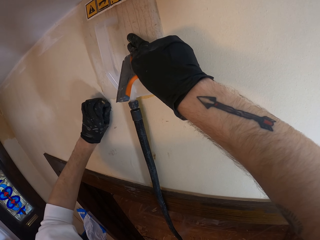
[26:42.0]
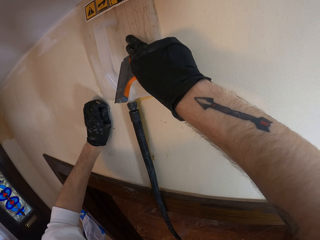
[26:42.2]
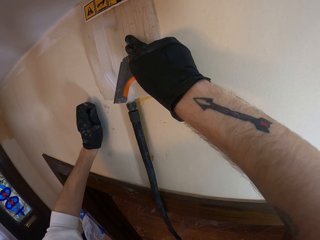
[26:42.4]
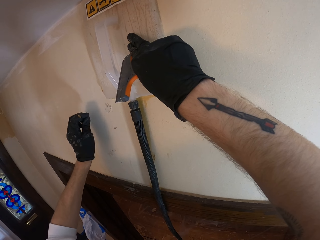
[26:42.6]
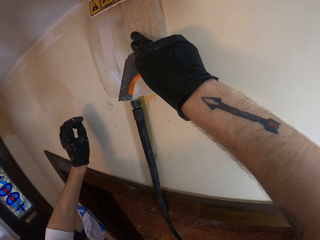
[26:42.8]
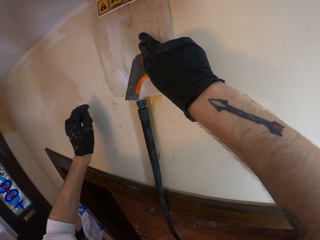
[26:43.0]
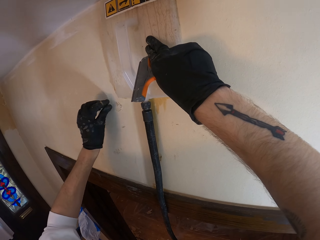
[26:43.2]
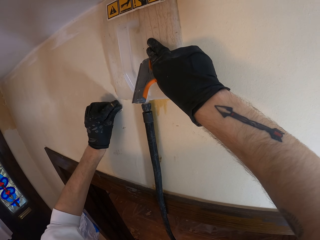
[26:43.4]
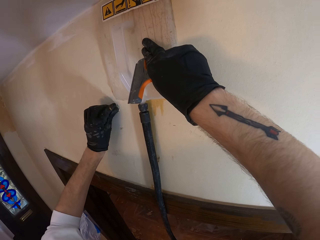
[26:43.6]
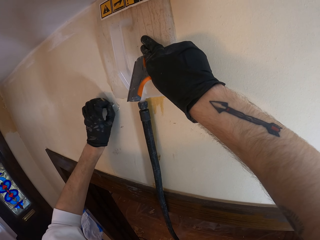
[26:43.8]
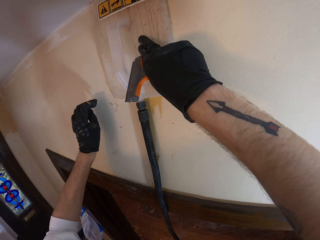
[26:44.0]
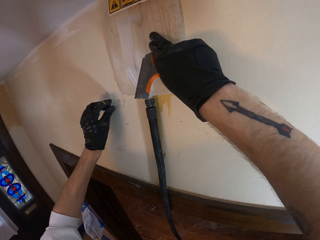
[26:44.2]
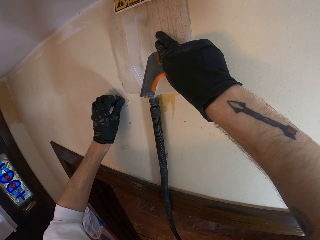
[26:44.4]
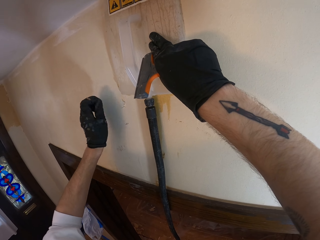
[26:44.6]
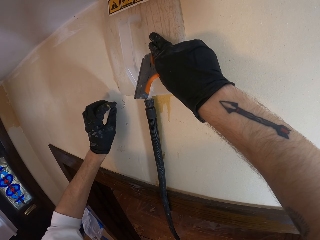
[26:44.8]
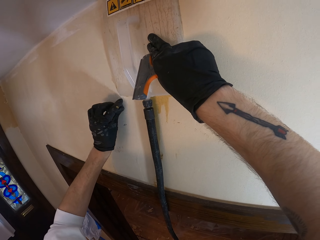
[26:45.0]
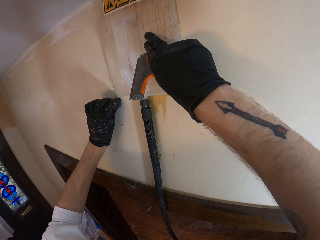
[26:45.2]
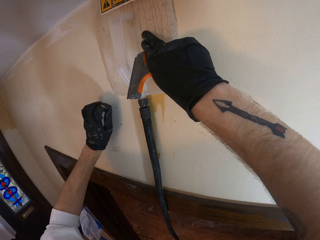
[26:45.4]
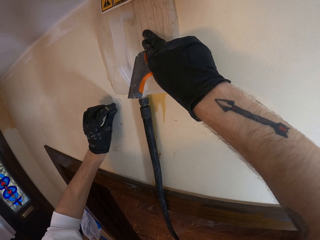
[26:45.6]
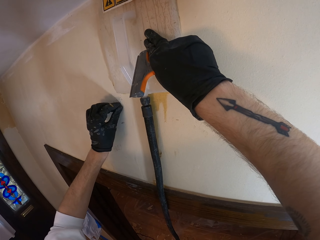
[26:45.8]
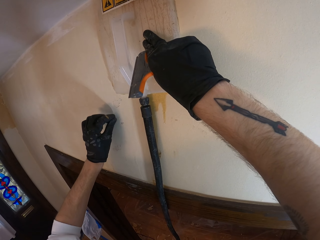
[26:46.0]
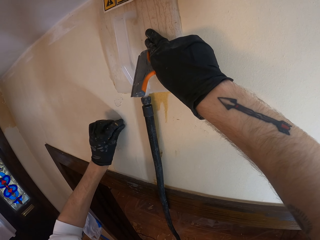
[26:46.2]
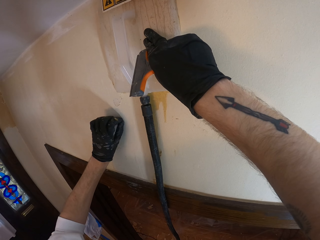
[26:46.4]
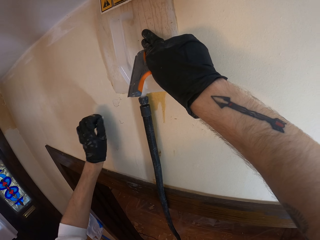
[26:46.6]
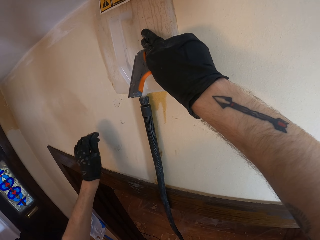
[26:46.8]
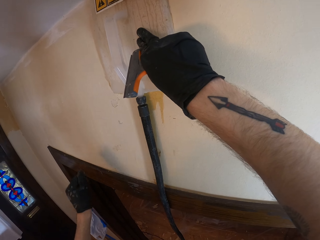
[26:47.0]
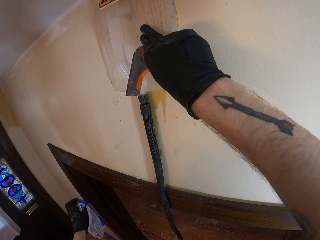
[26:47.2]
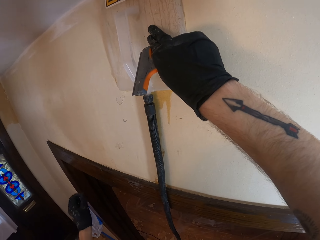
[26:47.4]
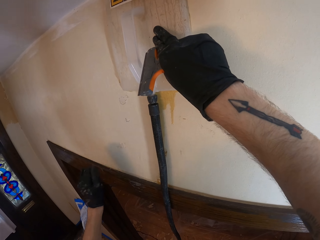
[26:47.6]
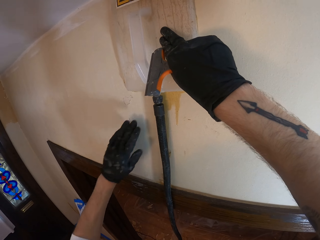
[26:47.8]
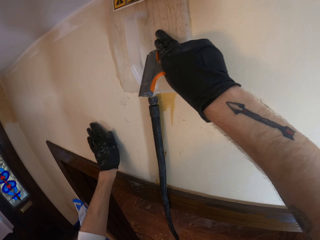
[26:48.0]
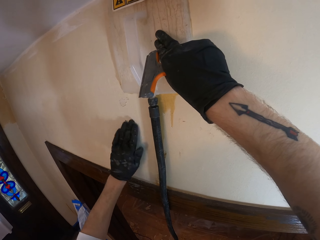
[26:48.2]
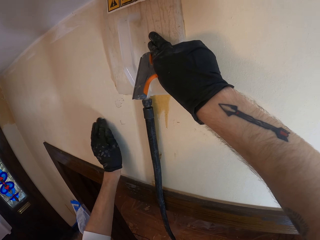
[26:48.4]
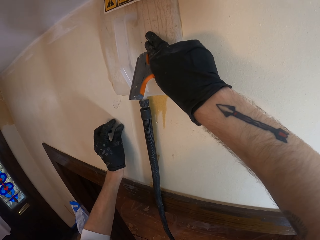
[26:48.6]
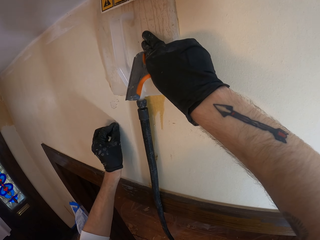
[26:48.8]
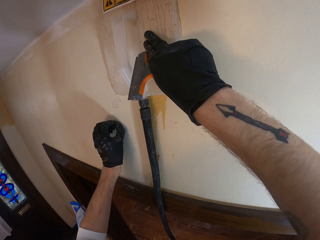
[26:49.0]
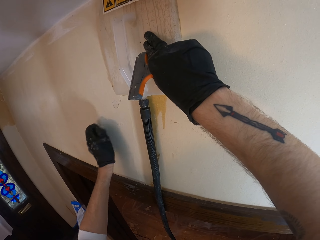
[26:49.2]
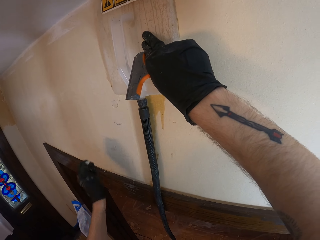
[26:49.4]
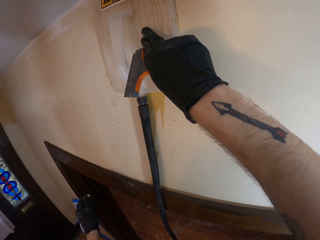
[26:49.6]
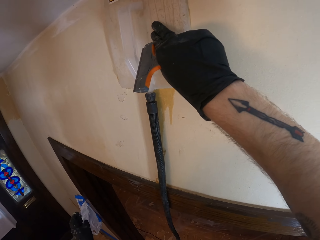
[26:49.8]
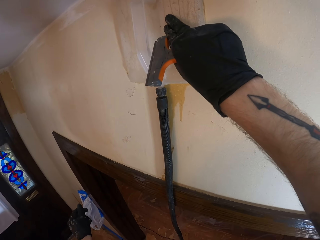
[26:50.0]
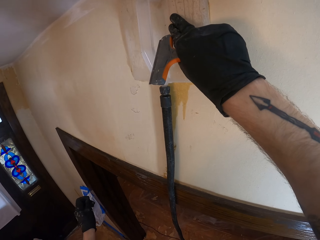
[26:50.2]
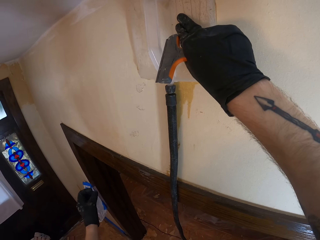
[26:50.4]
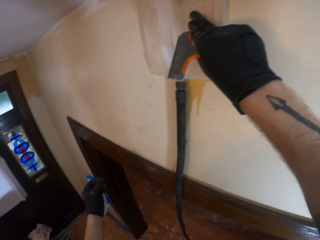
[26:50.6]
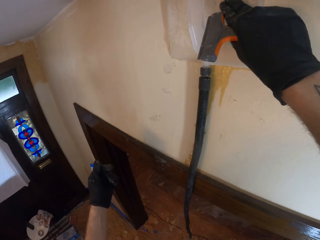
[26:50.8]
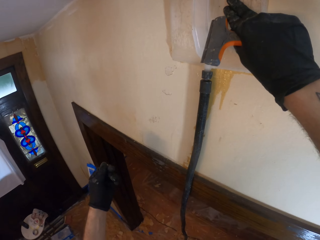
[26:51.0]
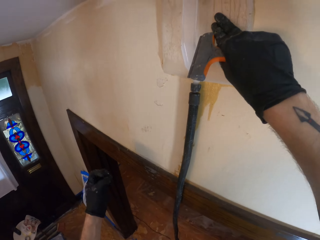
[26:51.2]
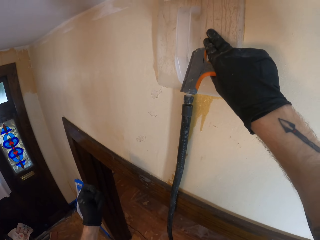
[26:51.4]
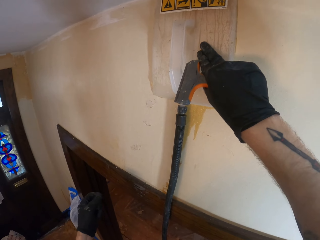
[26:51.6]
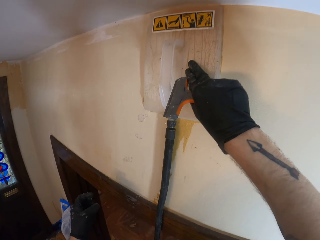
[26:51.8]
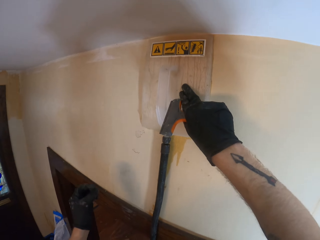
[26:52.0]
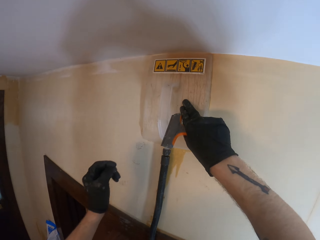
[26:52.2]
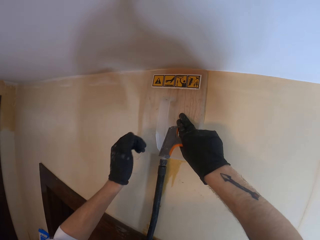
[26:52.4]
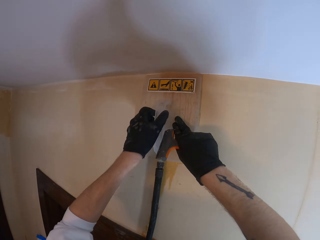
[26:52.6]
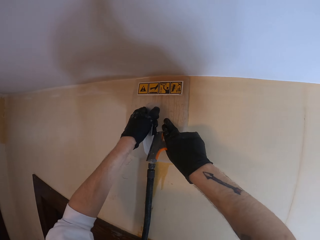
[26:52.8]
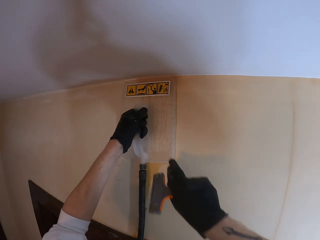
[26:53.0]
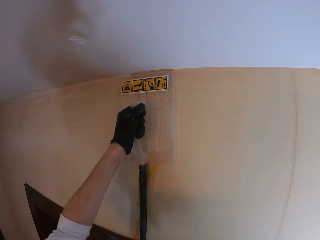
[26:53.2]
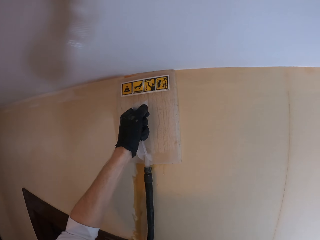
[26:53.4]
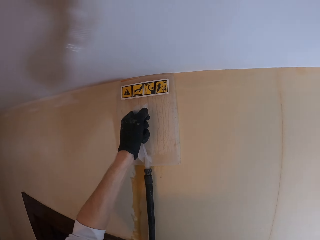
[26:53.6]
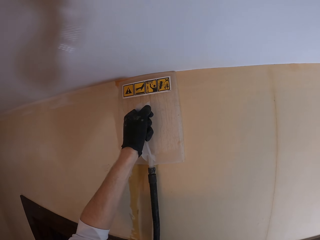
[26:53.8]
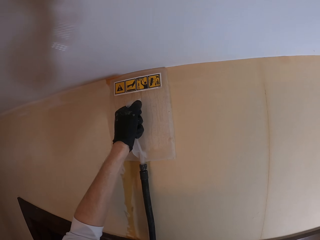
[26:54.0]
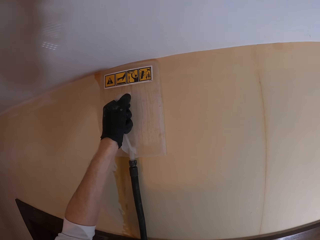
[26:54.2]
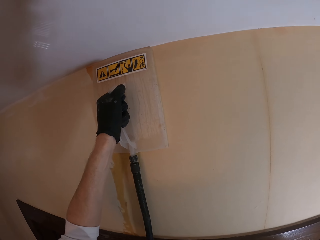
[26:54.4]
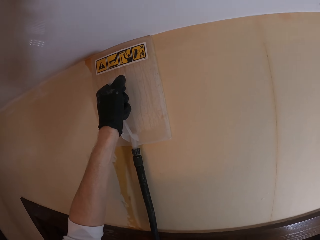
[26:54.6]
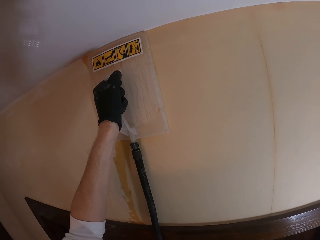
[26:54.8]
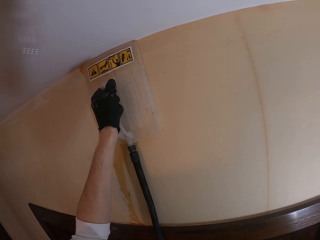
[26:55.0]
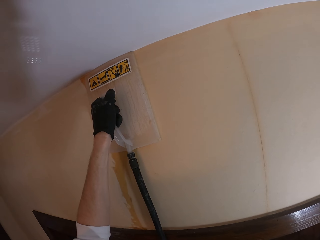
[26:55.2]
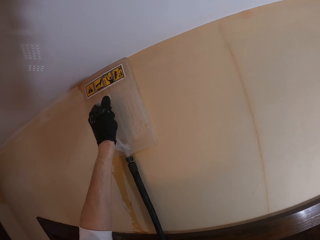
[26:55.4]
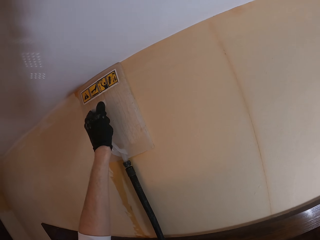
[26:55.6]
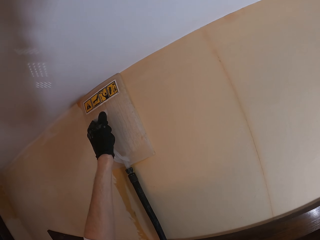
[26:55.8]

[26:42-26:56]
The camera wearer pulls wallpaper. They pull wallpaper again. They throw pieces of wallpaper. They wipe the wall. They peel a wallpaper from the wall. They throw pieces of wallpaper. They hold a wallpaper steamer and adjust the steamer on the wall.

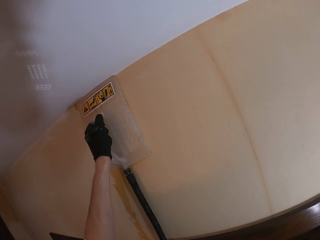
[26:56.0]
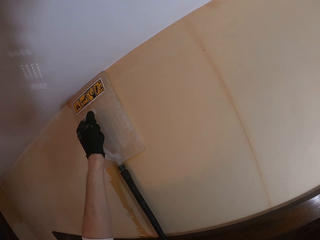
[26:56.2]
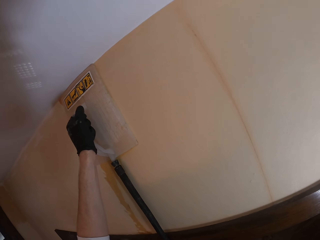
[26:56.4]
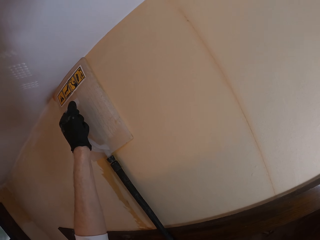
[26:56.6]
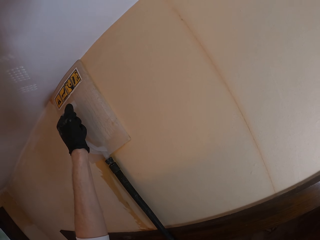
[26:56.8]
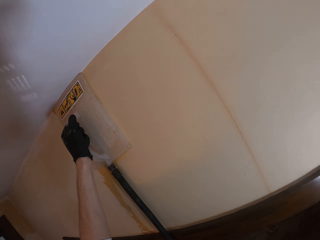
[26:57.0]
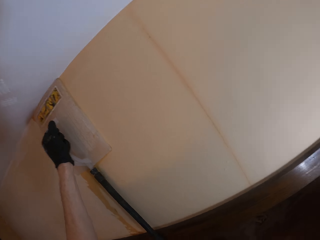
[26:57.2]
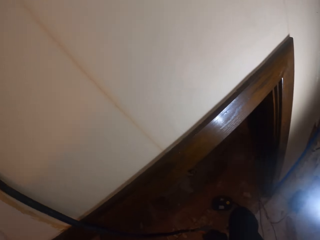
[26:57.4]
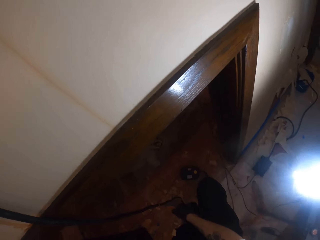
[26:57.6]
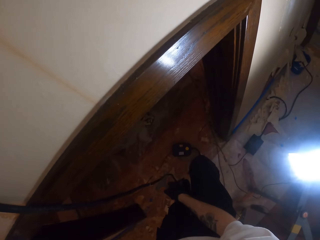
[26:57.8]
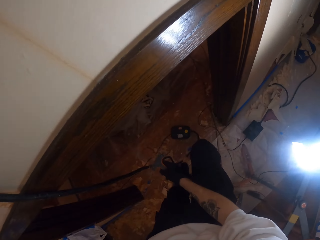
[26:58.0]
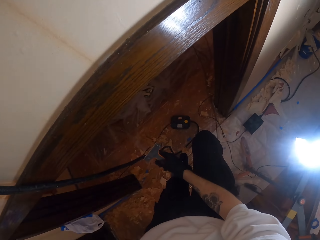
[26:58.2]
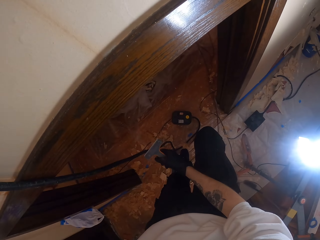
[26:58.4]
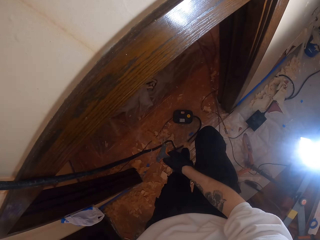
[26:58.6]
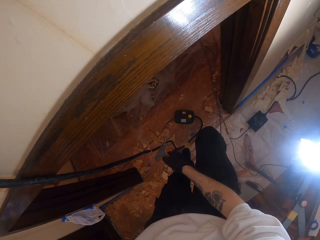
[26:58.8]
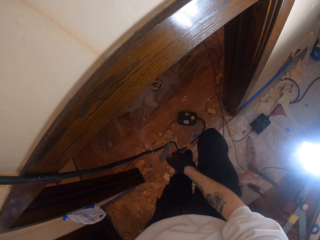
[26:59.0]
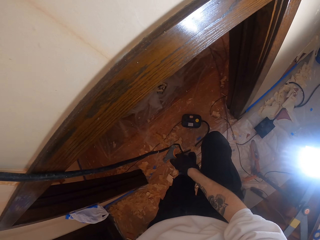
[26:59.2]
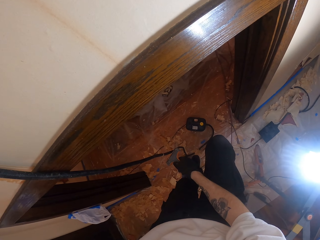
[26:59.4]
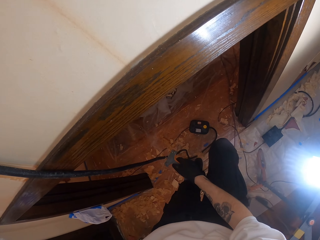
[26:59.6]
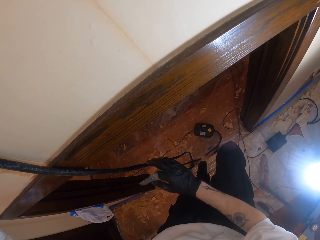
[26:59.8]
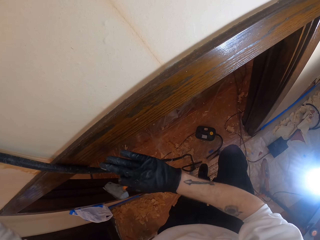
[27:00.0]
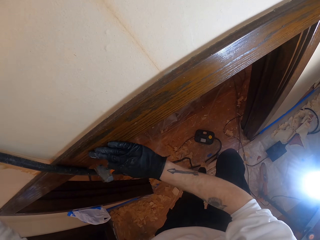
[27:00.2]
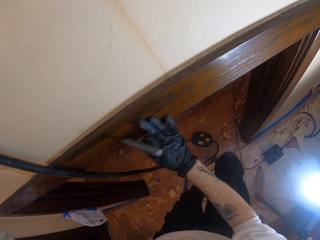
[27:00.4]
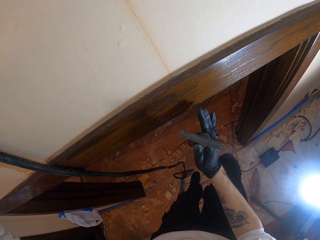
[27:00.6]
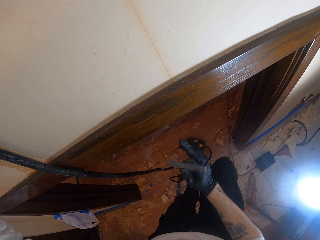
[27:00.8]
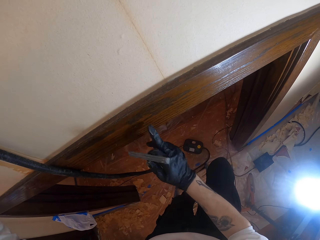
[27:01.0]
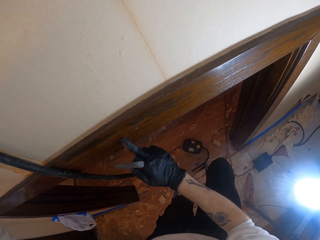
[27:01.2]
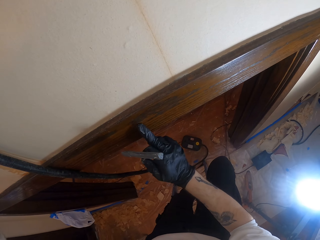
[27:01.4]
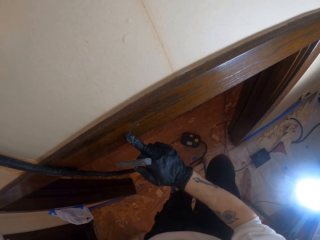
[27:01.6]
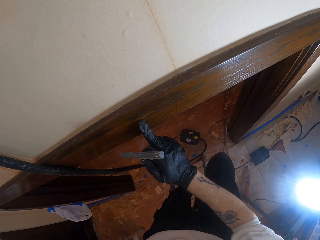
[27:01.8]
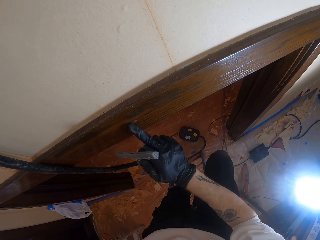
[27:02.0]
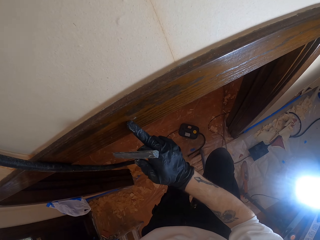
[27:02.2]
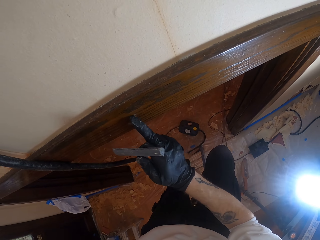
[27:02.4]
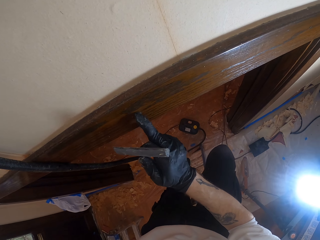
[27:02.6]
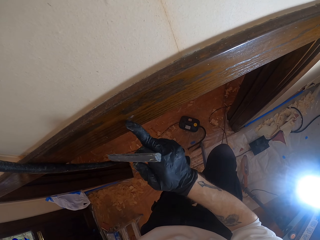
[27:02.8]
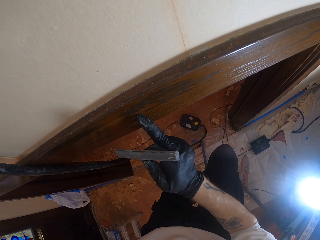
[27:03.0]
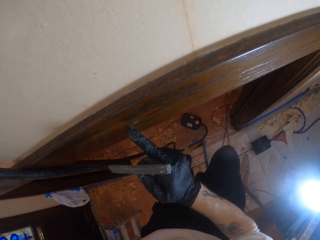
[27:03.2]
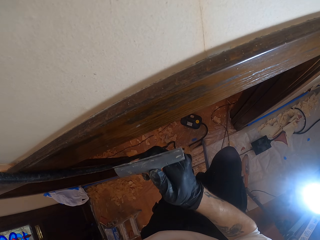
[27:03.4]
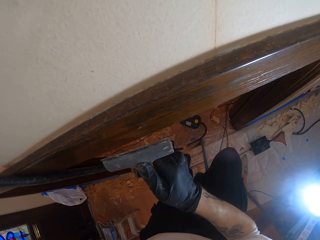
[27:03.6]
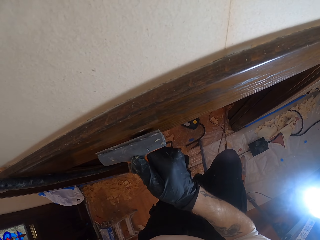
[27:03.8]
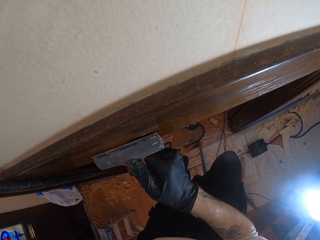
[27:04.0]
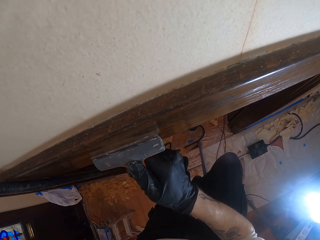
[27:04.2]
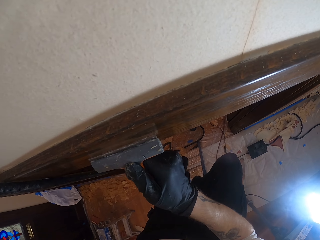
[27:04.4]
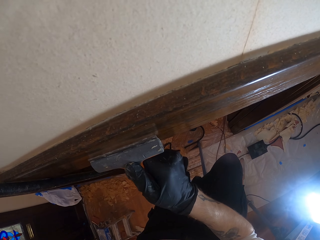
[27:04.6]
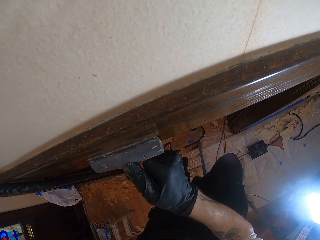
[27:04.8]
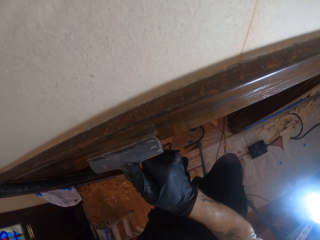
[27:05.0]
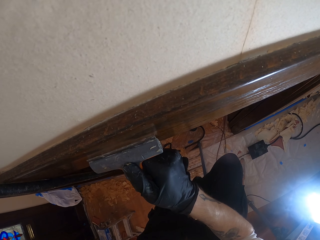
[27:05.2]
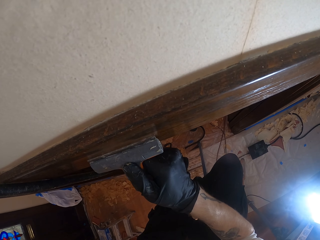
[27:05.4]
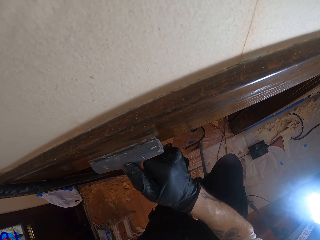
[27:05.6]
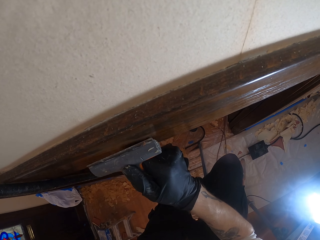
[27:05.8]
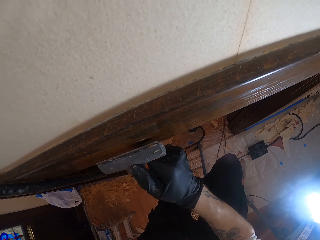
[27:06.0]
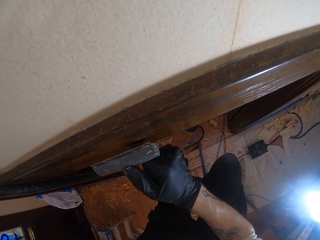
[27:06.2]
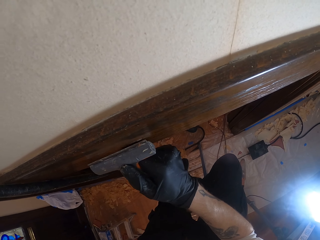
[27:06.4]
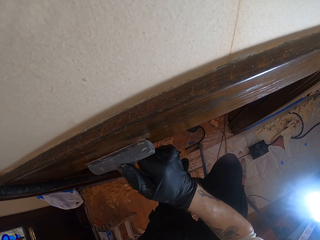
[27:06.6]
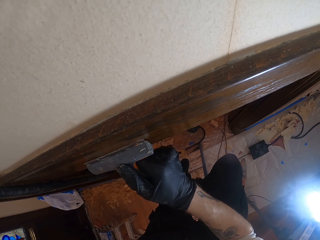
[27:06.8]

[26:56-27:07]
The camera wearer looks around a room. They wipe a board or doorpost. They touch the doorpost. They scrape the board with a scraper.
